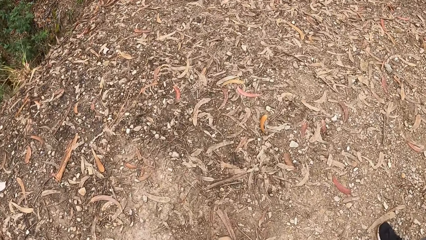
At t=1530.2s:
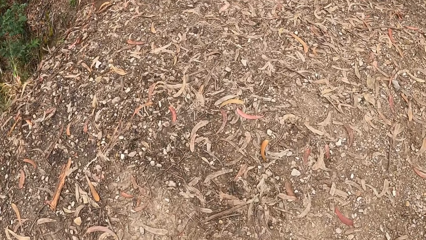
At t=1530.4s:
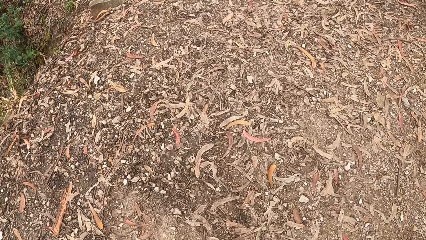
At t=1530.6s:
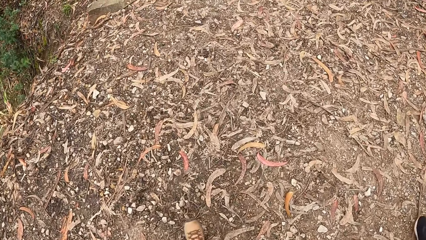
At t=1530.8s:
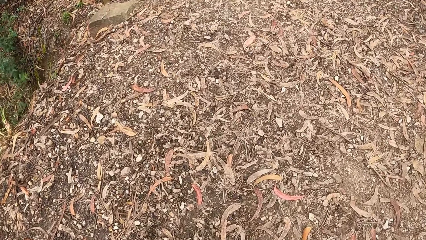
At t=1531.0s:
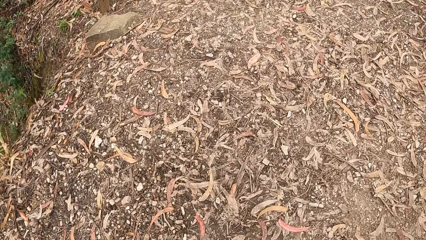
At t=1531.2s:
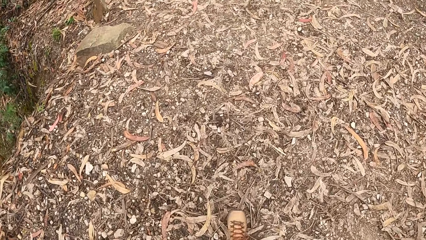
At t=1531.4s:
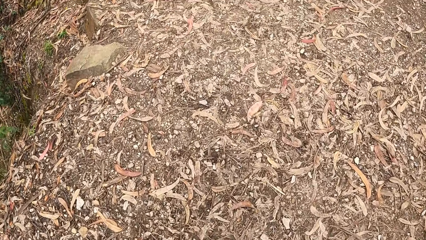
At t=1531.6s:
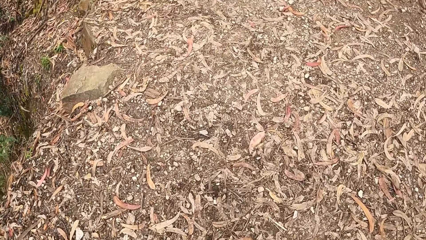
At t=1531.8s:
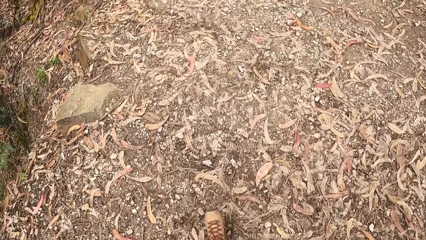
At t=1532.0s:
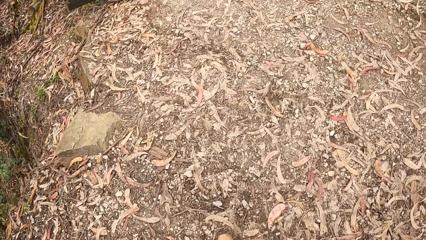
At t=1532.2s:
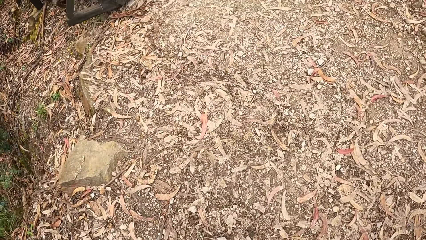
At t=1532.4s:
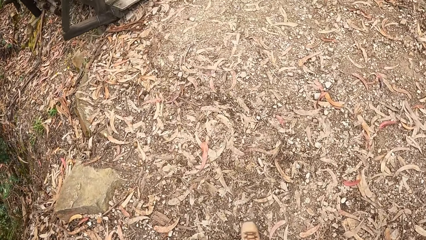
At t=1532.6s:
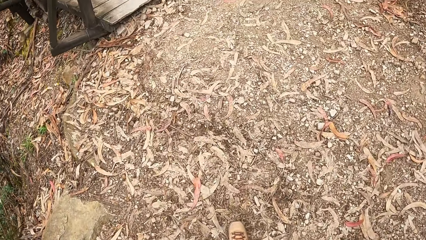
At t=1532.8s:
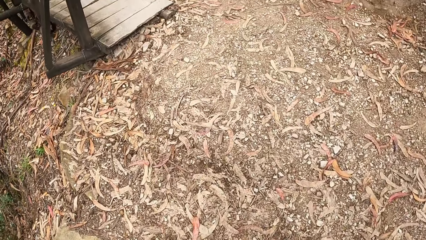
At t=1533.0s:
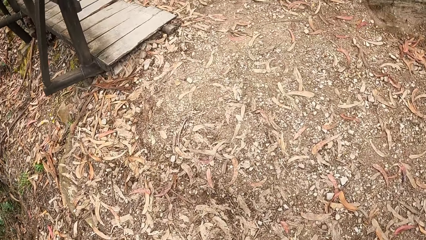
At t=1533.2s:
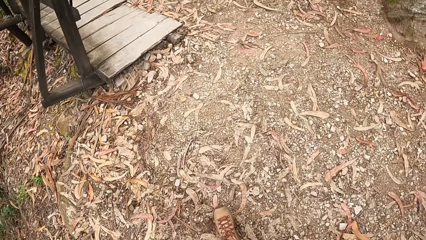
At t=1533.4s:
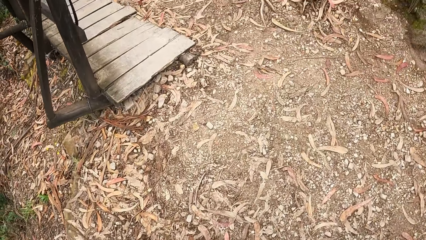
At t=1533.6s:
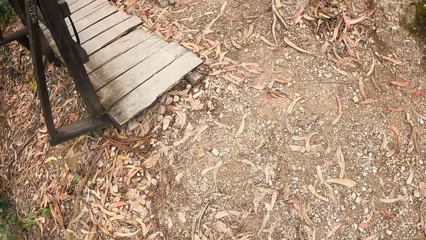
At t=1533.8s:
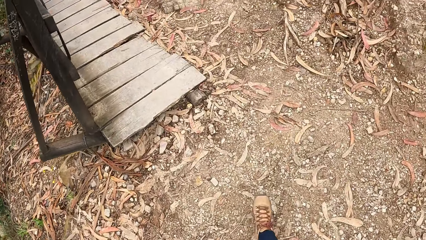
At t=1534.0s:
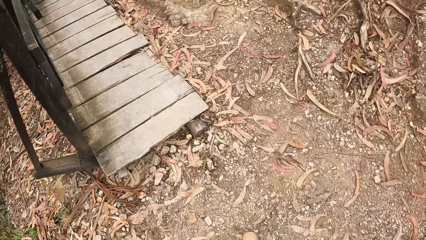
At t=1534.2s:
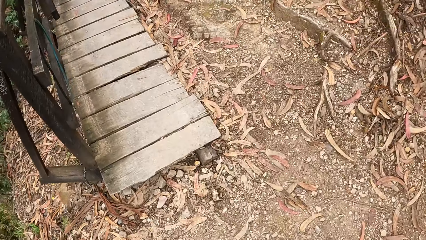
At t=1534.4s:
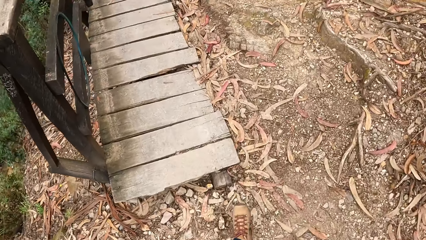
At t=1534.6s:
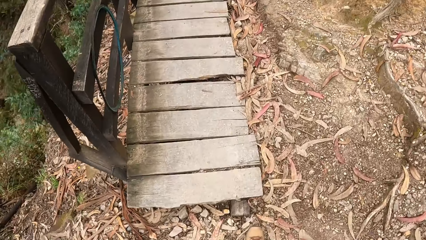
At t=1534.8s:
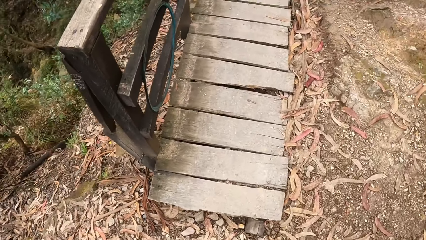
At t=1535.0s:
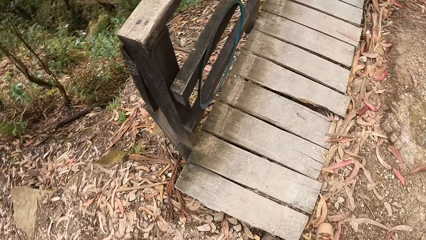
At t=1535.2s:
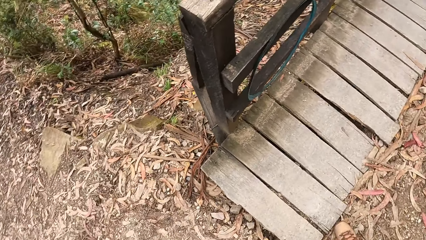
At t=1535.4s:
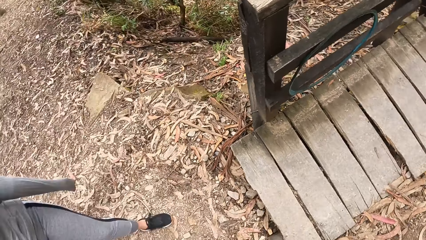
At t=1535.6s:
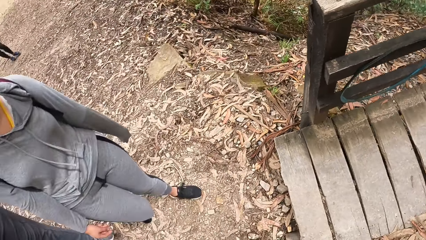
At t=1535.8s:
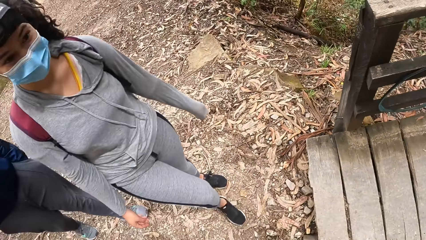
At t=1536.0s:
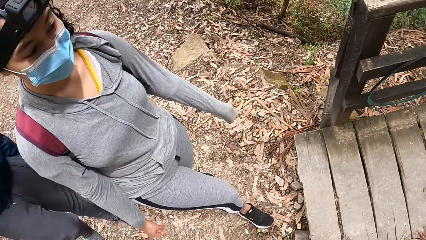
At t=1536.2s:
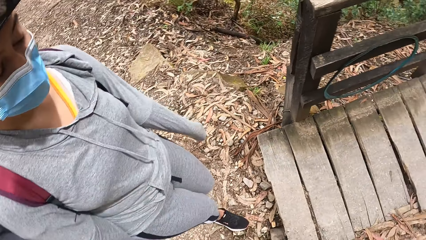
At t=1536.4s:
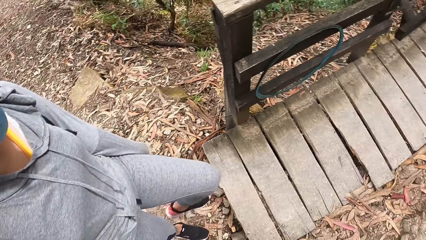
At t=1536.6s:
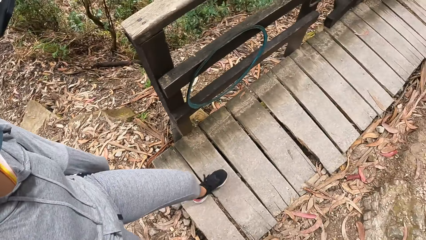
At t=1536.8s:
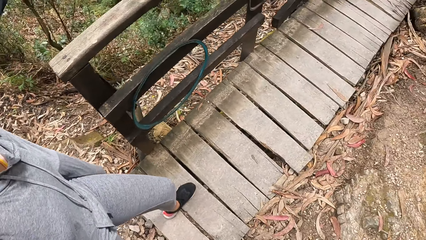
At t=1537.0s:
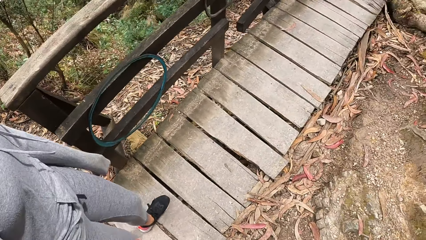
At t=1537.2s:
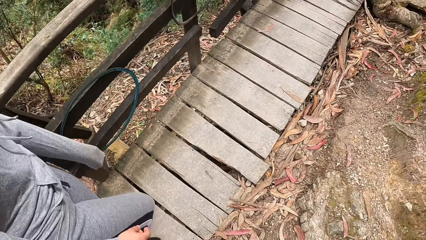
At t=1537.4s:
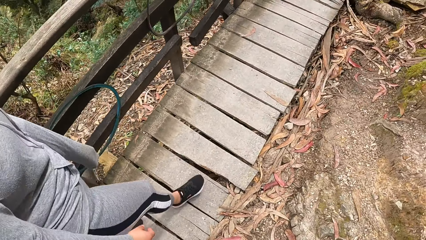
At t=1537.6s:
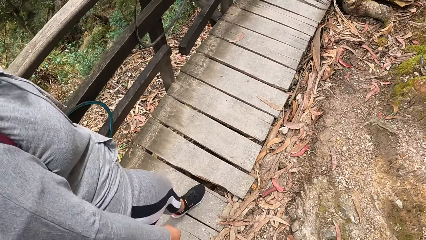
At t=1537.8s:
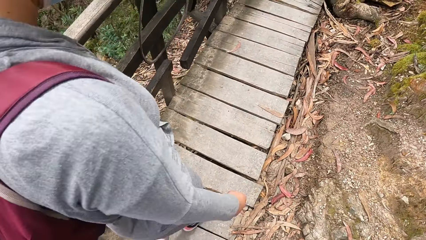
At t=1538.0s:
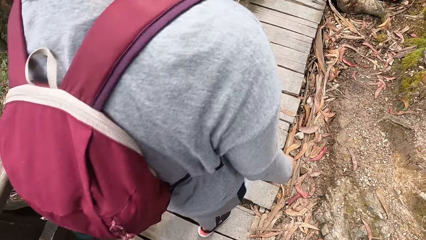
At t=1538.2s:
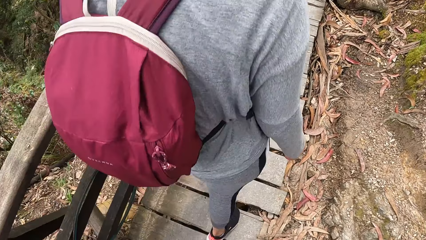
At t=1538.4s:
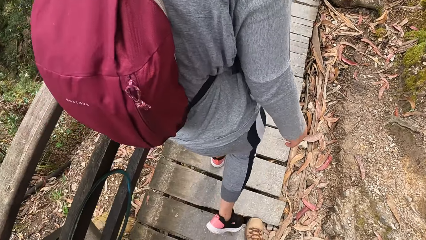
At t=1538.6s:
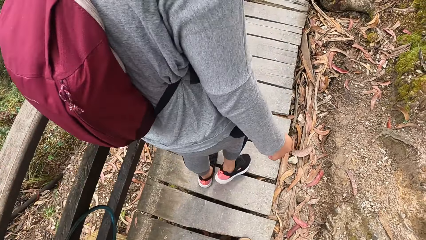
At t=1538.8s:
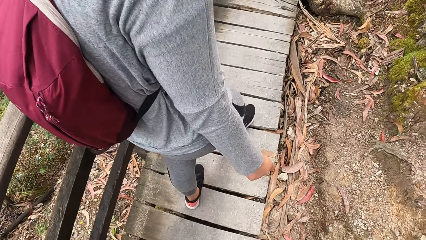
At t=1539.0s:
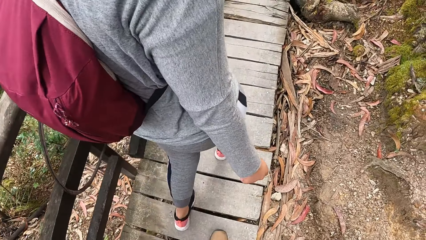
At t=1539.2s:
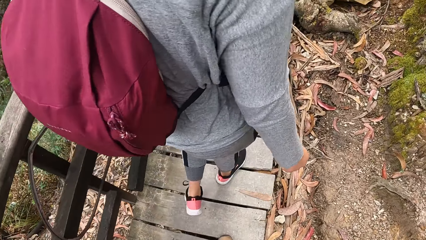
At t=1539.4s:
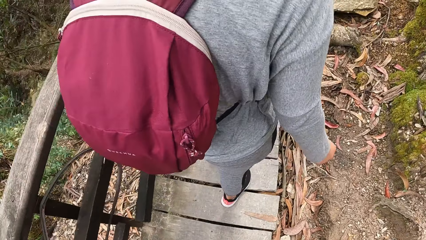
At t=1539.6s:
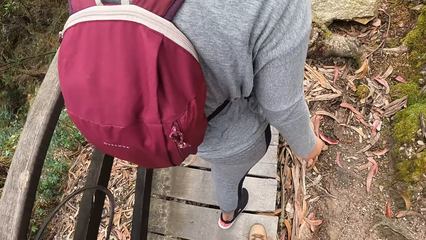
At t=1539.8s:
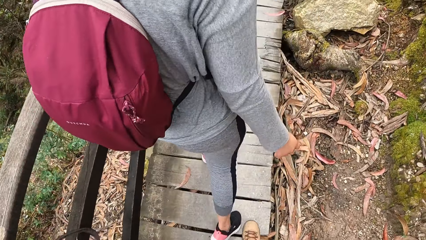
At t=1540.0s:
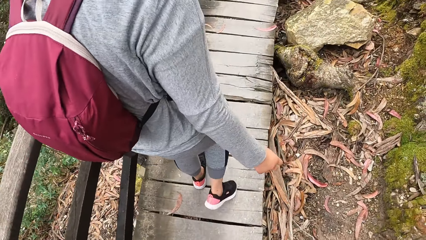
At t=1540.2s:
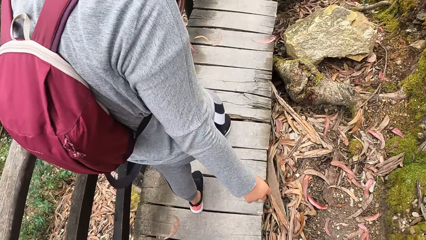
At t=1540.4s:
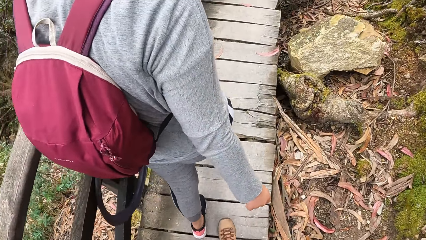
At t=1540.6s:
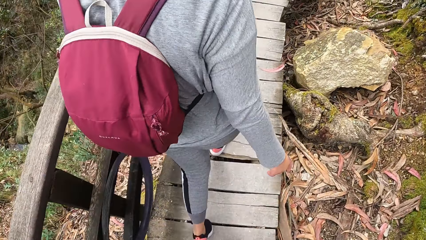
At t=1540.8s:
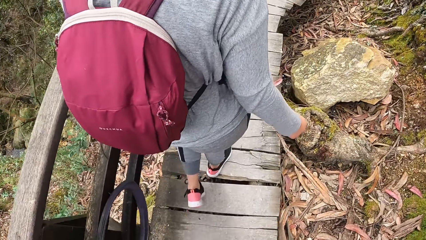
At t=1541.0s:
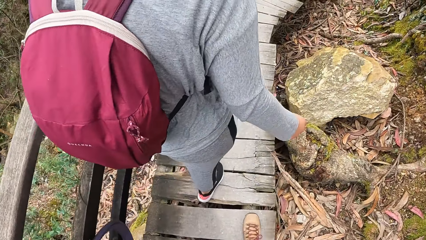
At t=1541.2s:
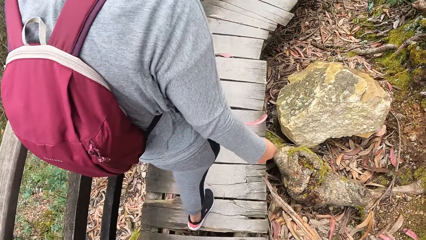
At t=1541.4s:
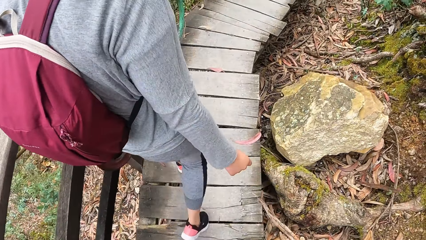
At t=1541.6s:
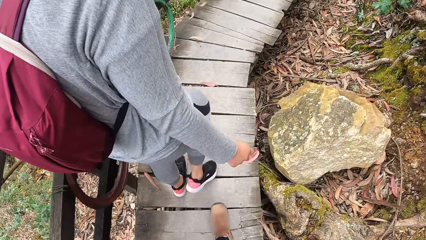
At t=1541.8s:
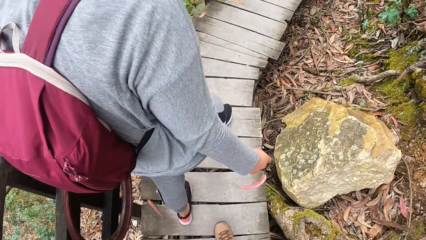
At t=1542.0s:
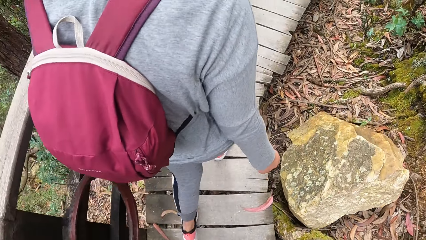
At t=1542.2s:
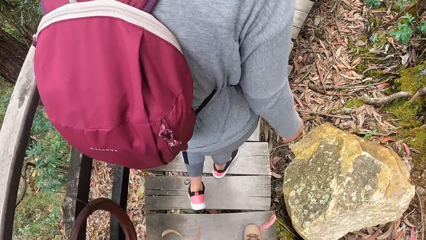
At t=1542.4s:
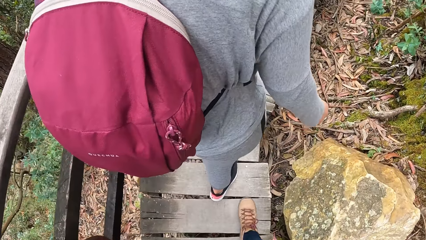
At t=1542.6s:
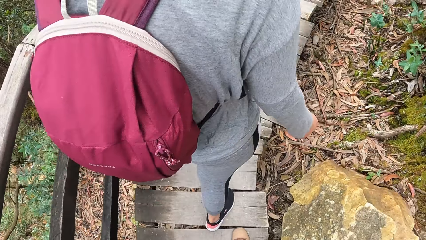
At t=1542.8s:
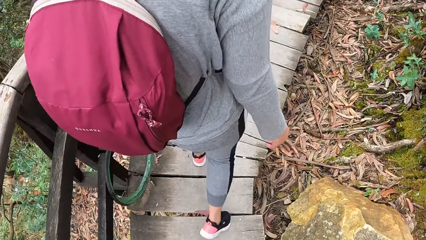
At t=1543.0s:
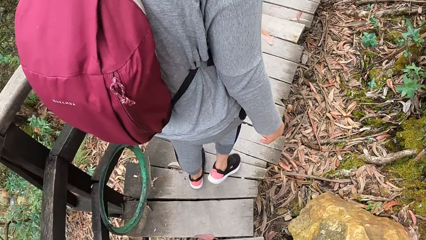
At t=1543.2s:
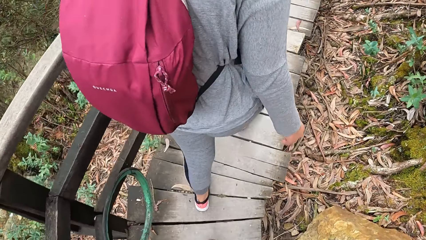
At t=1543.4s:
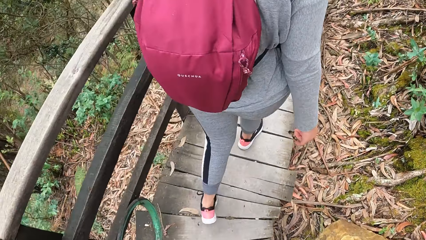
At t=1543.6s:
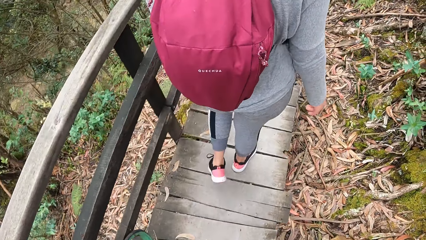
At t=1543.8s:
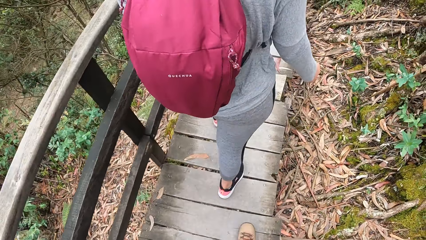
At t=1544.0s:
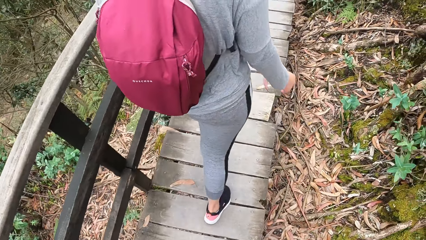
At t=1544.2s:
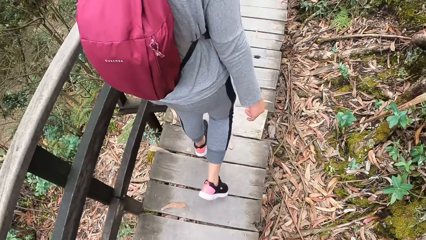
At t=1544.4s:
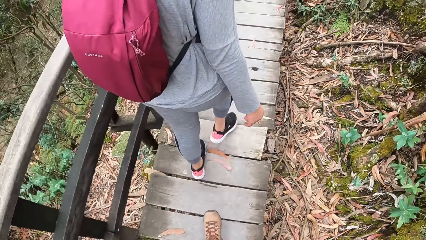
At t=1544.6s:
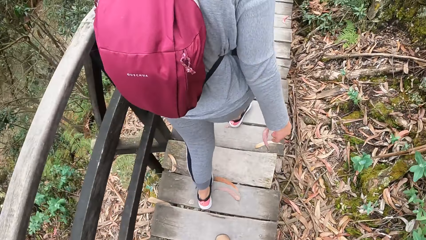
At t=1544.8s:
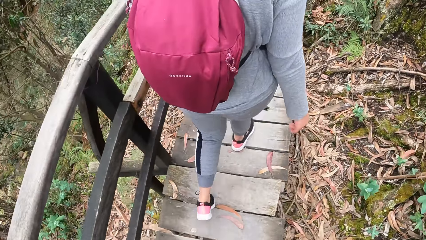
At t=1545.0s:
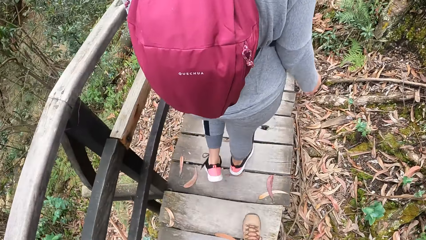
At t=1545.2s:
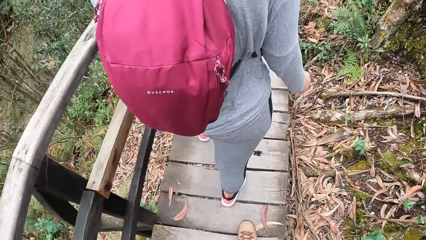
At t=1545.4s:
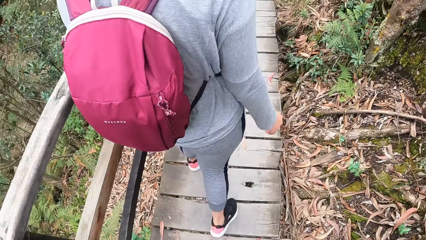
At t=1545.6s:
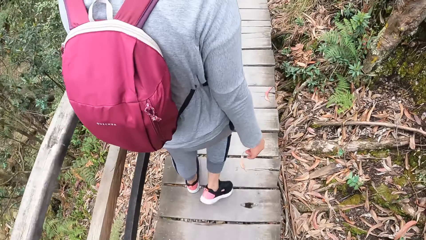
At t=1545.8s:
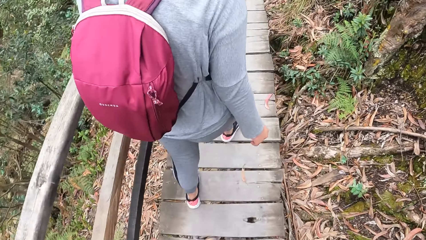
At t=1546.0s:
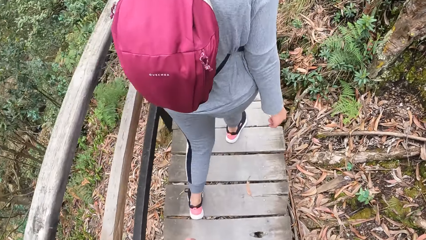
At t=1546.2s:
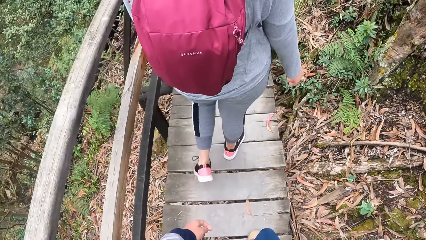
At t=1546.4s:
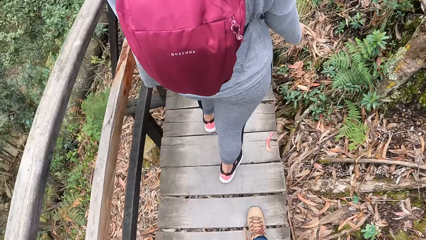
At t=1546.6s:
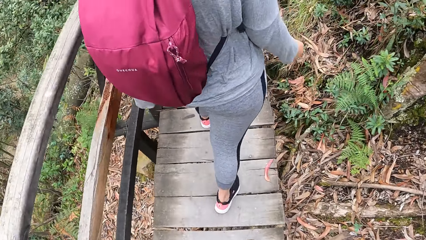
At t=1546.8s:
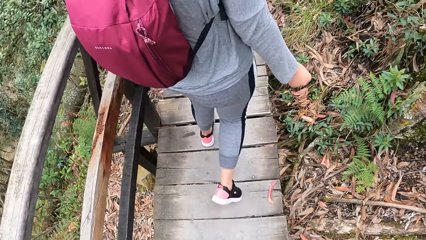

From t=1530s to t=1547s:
The camera wearer walks towards a wooden suspension bridge. A woman walks on the suspension bridge. The camera wearer walks on the suspension bridge.
